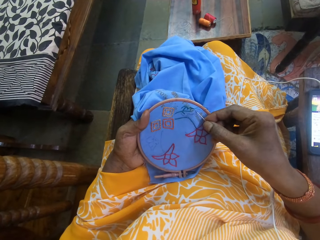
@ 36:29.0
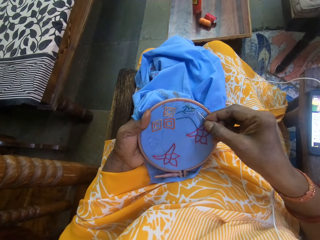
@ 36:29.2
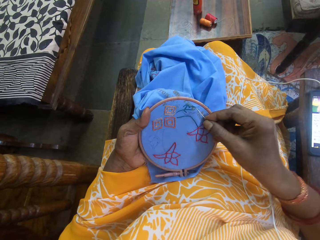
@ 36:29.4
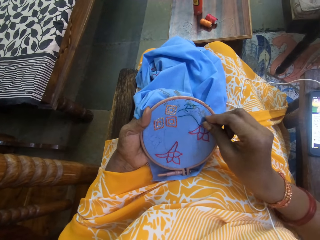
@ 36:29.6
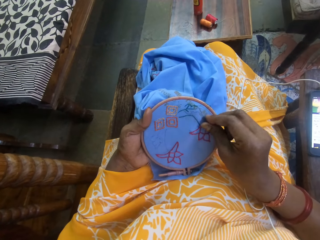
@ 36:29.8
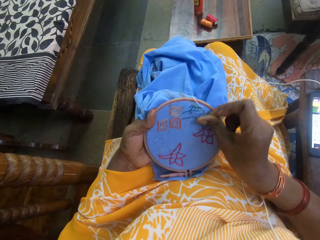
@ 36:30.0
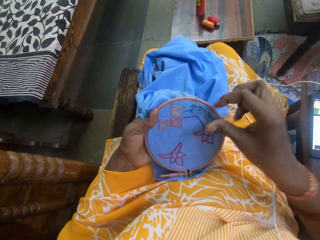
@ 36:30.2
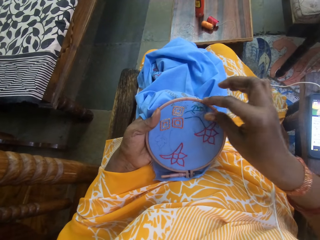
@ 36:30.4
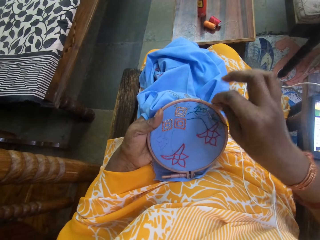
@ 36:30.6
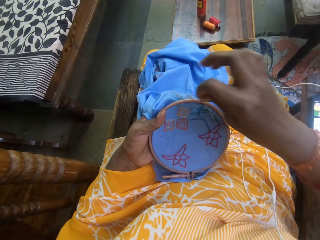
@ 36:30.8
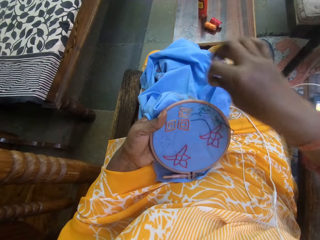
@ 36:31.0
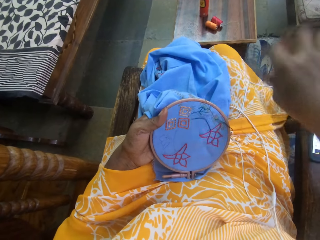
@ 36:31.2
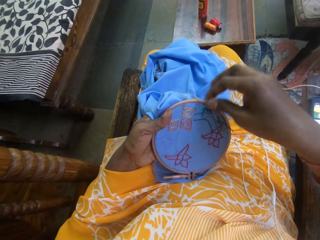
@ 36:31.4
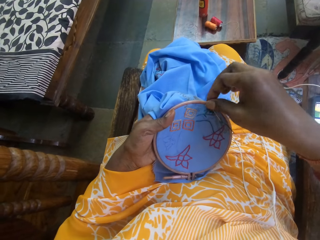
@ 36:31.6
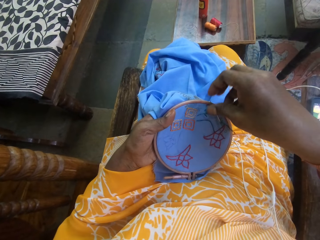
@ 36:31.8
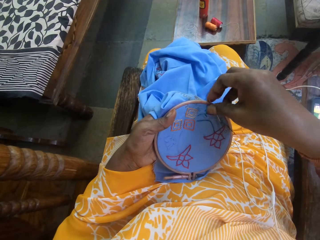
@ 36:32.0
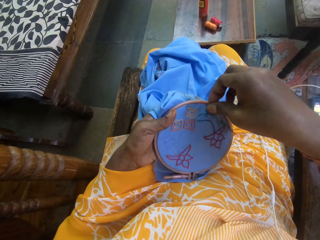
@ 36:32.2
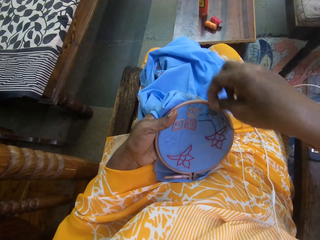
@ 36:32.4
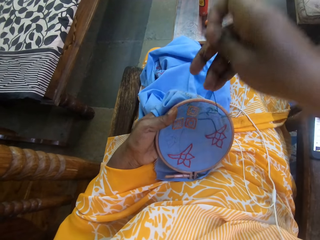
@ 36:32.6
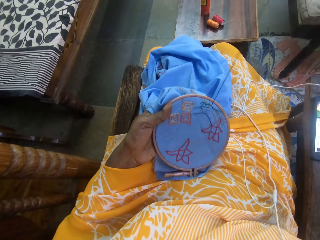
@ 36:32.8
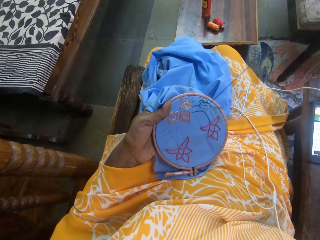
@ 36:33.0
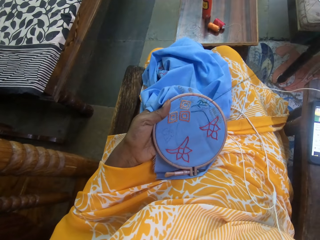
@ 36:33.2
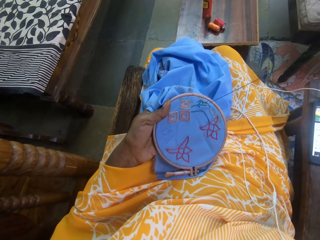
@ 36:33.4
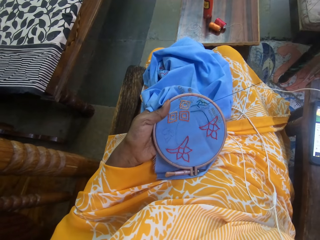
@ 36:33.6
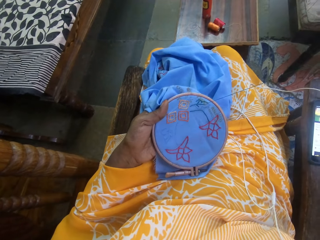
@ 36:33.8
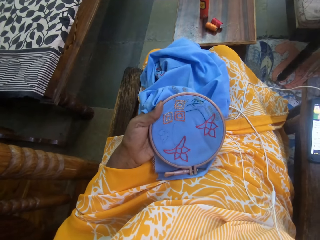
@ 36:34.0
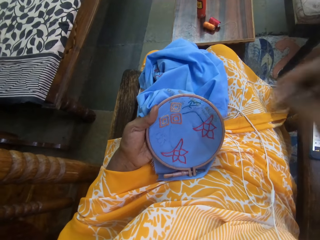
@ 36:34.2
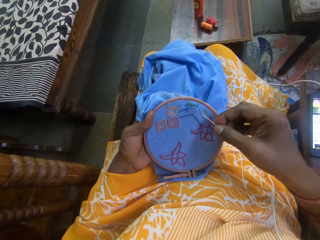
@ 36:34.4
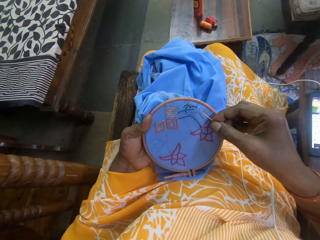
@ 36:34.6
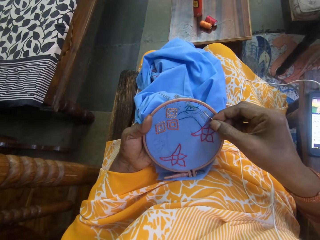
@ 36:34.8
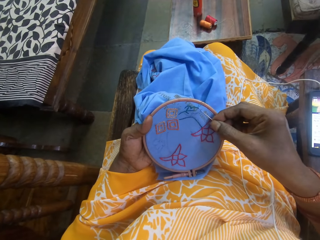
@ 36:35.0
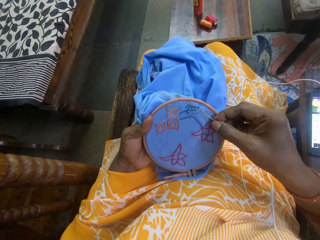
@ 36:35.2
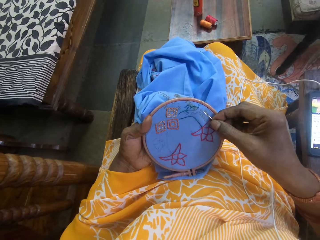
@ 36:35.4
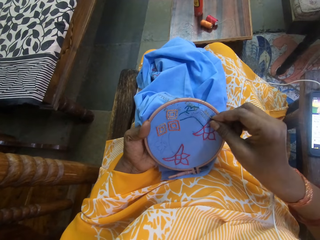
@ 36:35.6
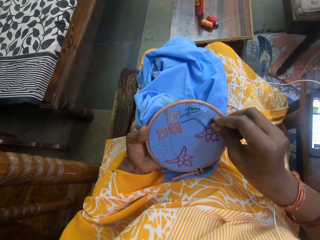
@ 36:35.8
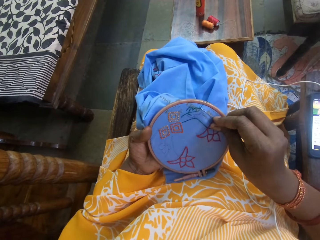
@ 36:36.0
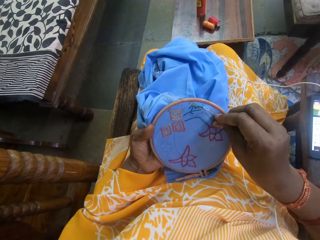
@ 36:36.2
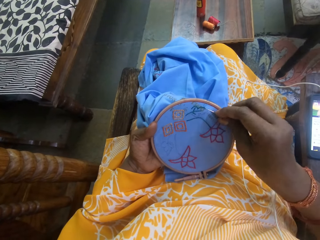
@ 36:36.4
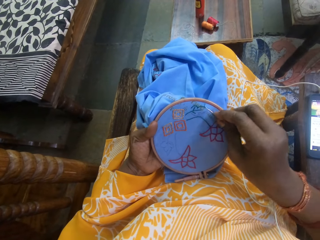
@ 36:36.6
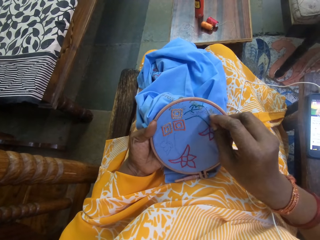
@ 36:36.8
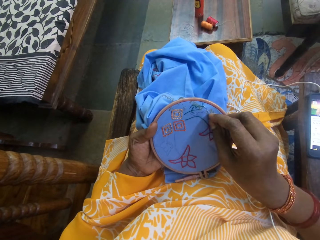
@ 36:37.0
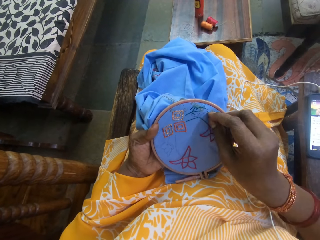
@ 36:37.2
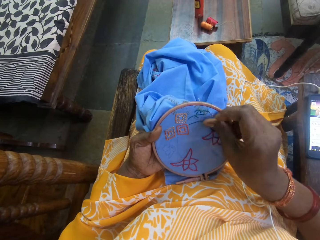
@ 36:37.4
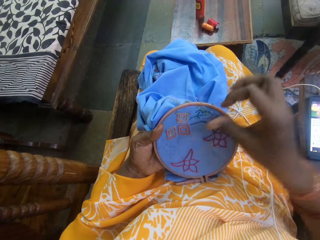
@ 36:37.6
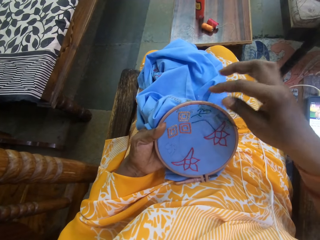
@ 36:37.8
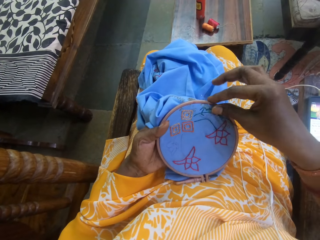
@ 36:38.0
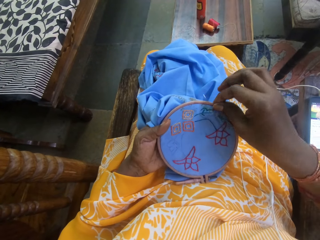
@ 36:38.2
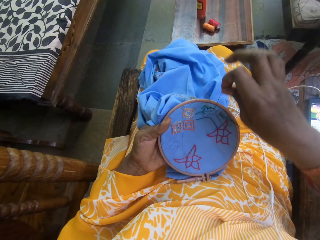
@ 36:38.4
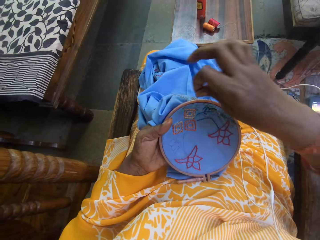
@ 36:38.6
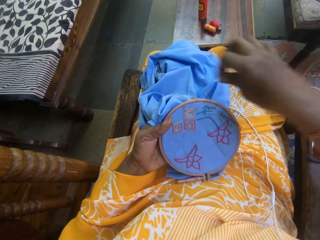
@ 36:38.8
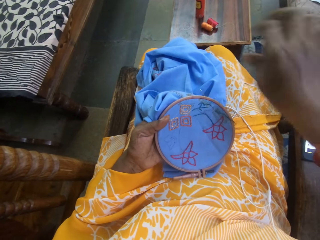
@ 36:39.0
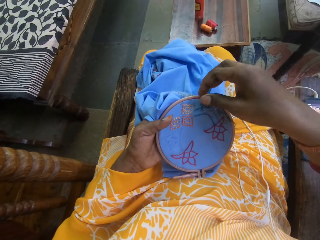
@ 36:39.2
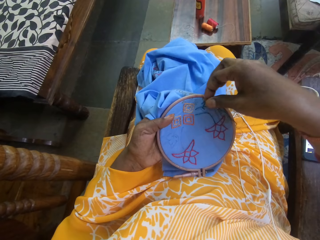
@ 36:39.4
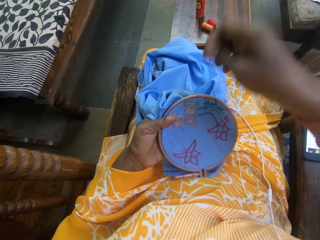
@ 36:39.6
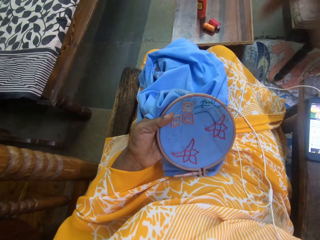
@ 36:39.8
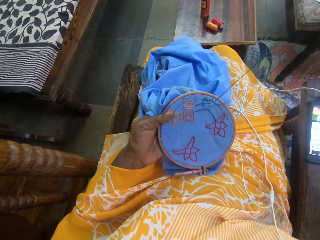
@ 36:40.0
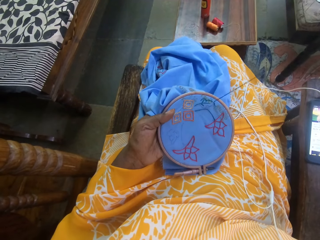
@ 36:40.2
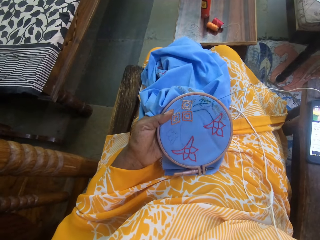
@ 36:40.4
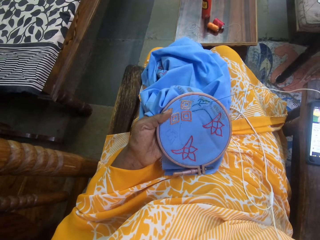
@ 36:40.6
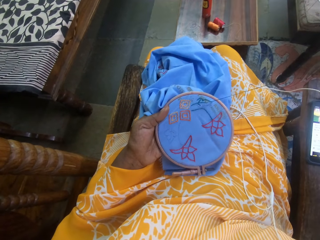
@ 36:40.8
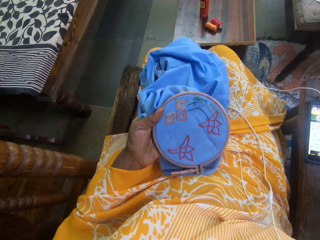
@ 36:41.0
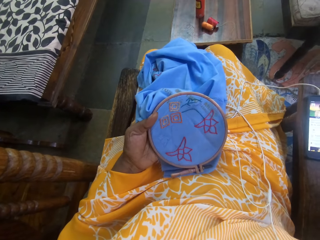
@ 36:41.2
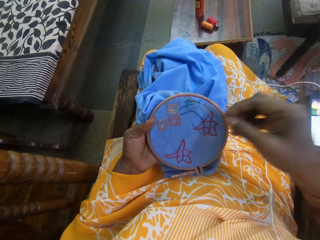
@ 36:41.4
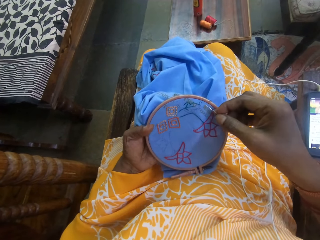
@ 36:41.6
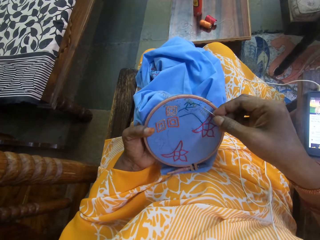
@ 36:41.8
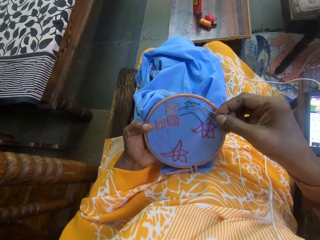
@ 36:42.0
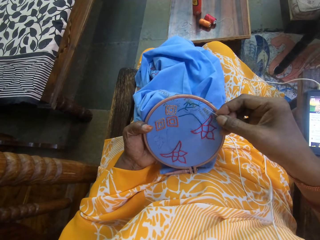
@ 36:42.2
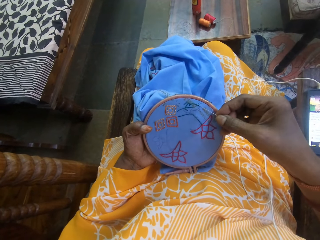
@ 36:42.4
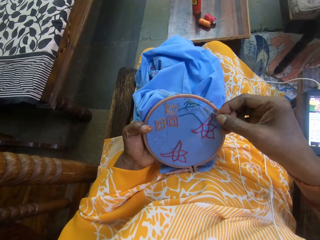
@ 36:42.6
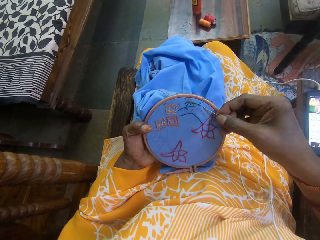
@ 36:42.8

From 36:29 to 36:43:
The camera wearer sews a knitting pad using an awl and a string. She turns the string on the knitting pad using her right hand. She pulls the string through the knitting pad. She sews the knitting pad using the awl and the string. She turns the string on the knitting pad using her right hand. She pulls the string through the knitting pad.

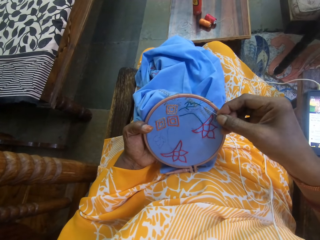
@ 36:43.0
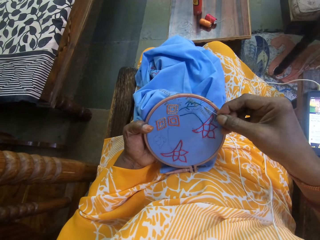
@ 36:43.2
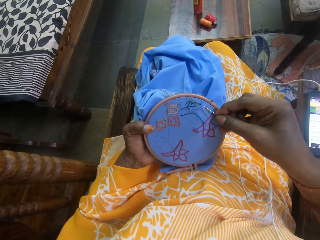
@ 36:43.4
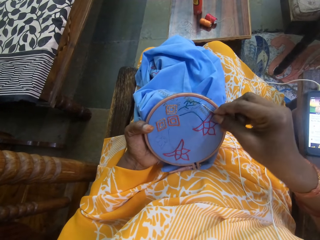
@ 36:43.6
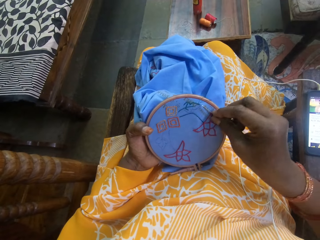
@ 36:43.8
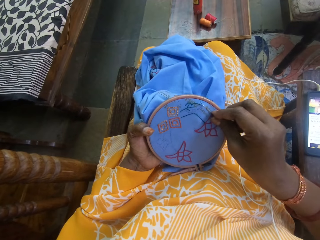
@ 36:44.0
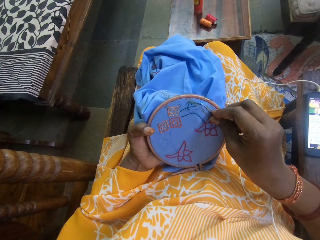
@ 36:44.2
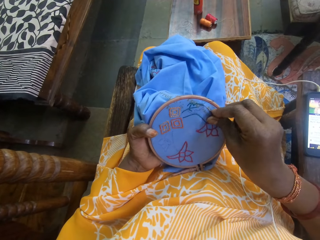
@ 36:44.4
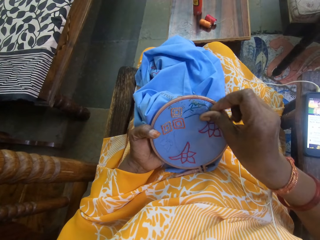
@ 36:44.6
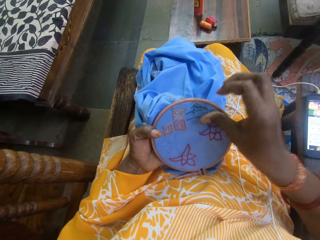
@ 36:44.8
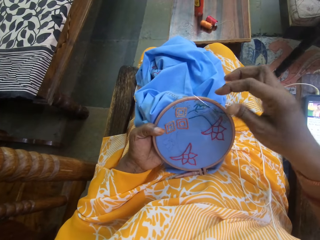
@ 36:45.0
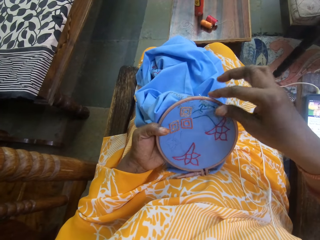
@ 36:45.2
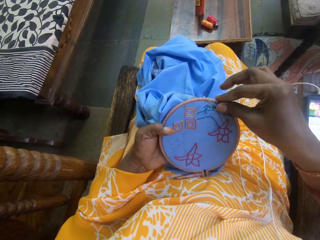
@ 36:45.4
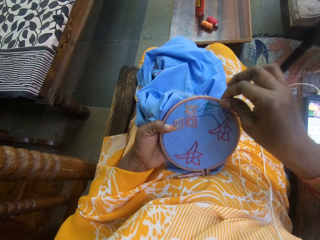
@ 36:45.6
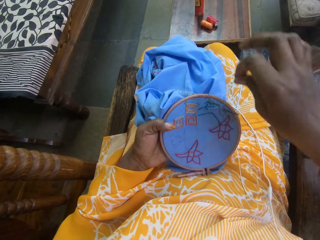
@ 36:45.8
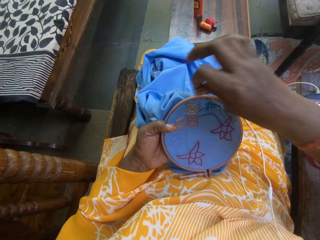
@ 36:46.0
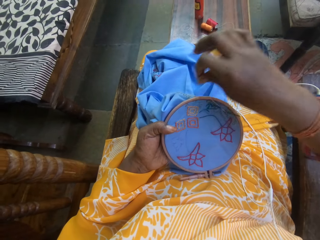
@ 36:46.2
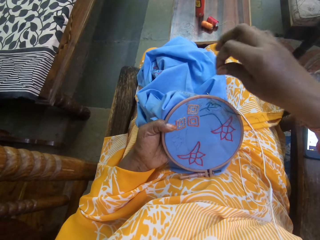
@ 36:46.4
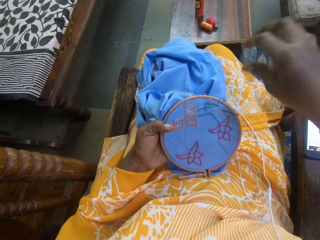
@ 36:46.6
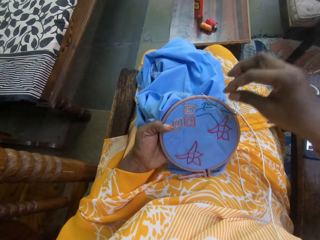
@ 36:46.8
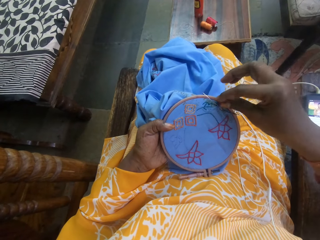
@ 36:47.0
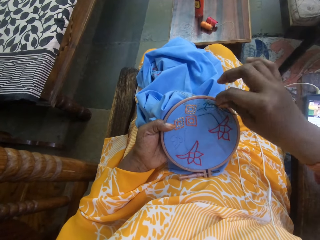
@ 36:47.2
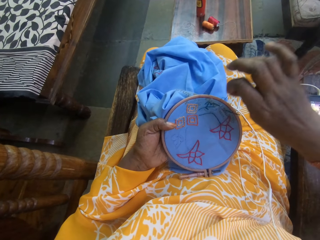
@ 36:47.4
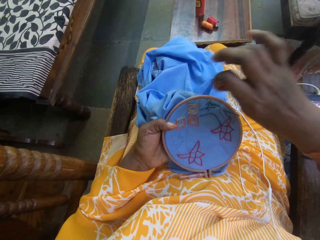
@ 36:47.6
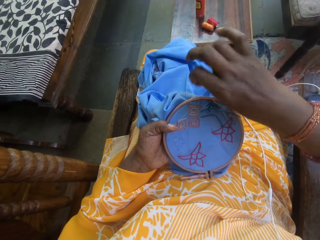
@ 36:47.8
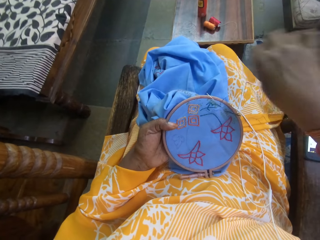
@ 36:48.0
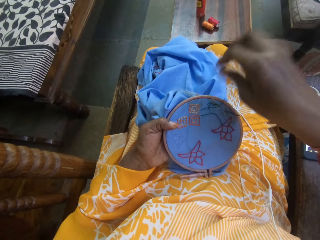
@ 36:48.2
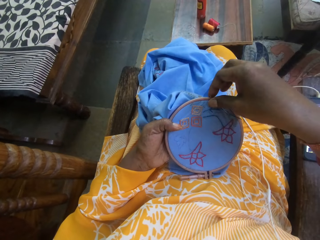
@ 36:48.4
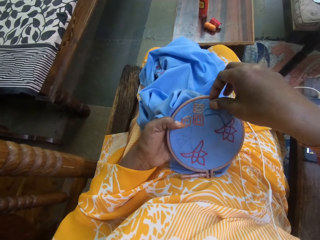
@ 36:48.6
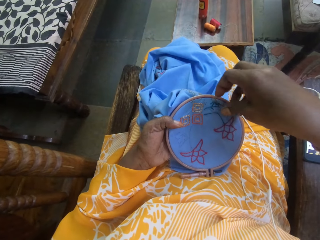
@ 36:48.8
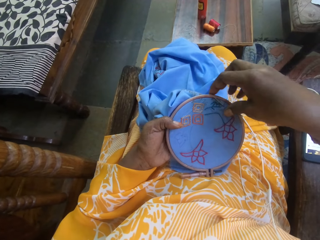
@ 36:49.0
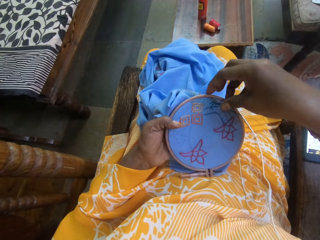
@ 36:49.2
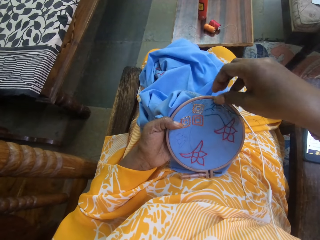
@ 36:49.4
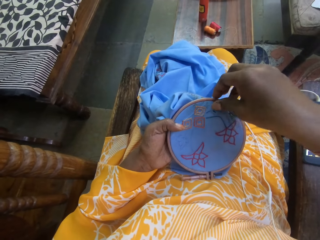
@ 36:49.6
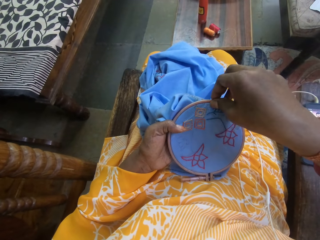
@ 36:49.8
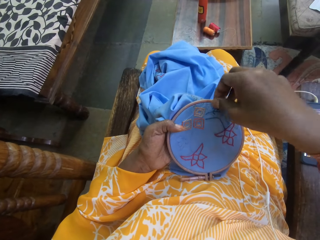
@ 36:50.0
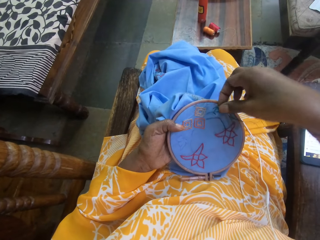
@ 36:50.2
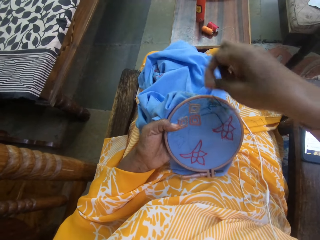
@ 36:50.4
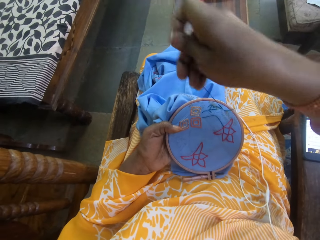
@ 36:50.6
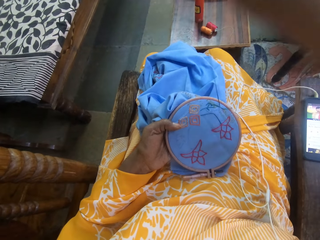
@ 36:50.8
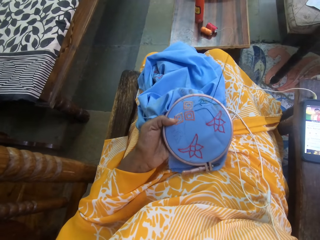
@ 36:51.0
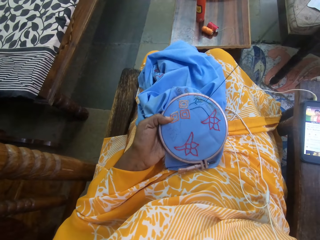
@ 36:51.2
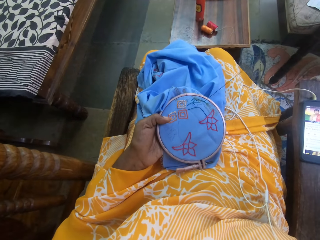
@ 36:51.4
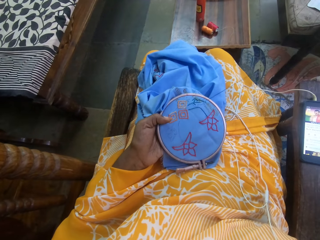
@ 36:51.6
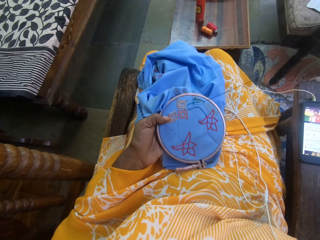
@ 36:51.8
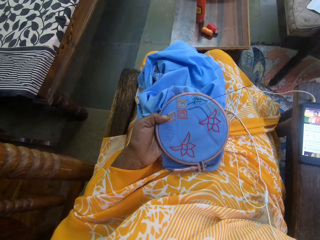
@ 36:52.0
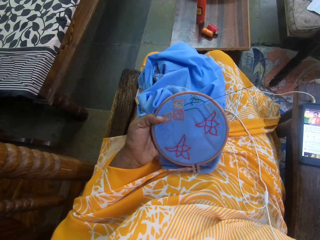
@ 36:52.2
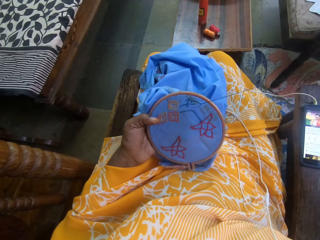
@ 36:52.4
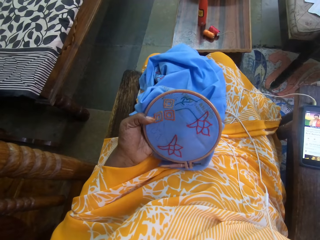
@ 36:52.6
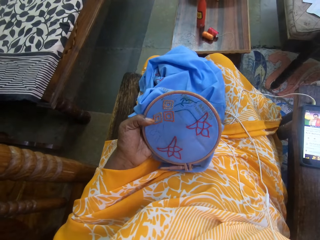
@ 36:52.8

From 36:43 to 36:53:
The camera wearer sews a knitting pad using an awl and a string. She turns the string on the knitting pad using her right hand. She pulls the string through the knitting pad.
